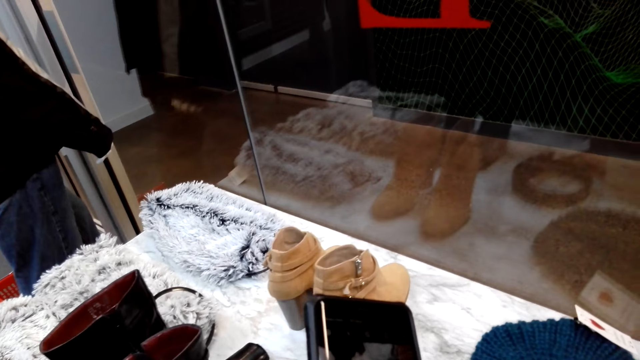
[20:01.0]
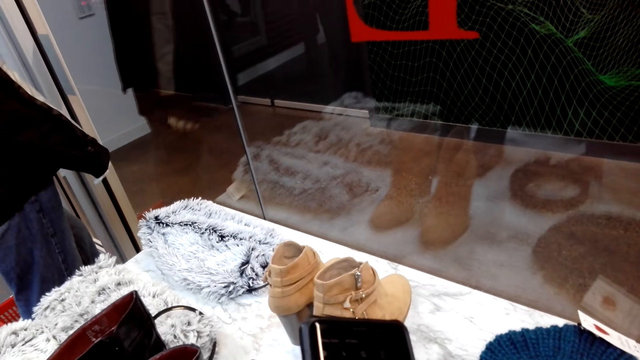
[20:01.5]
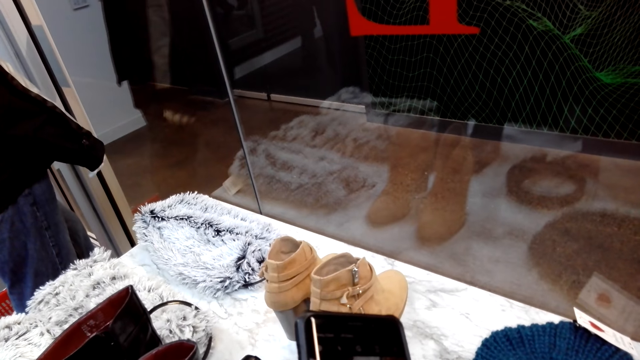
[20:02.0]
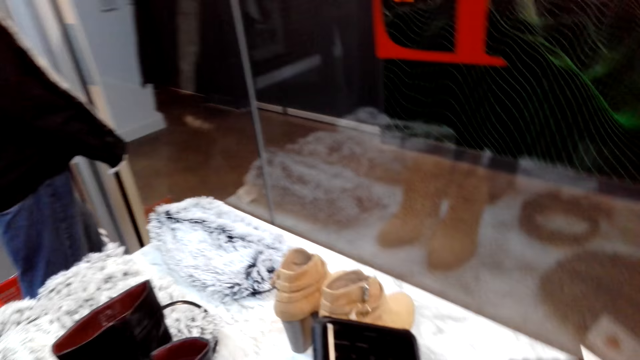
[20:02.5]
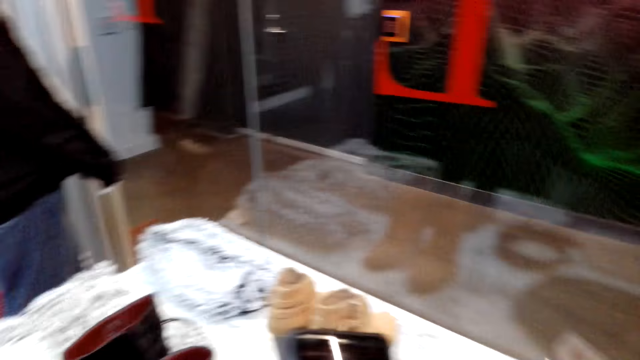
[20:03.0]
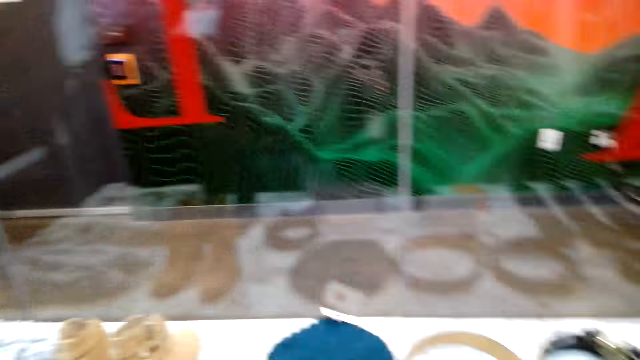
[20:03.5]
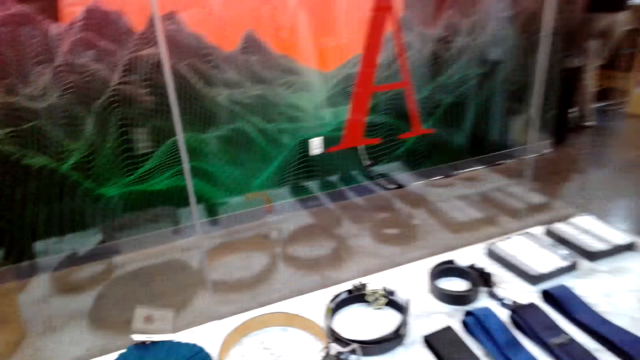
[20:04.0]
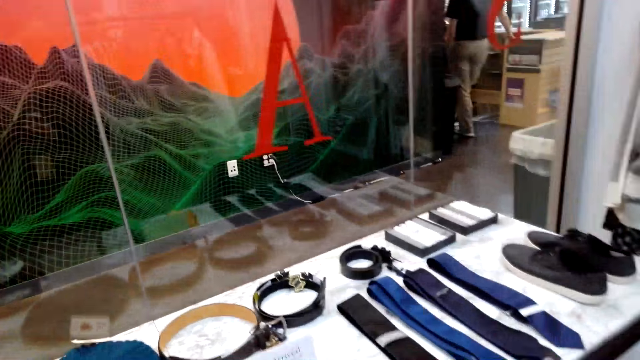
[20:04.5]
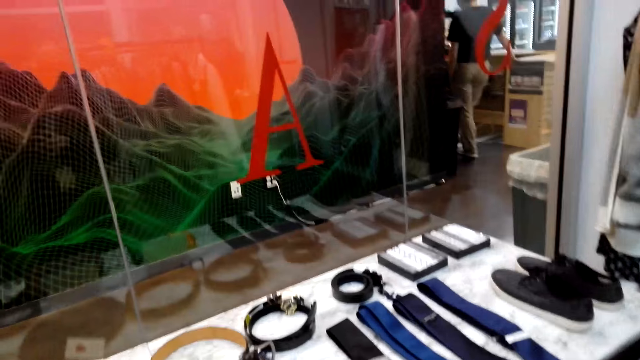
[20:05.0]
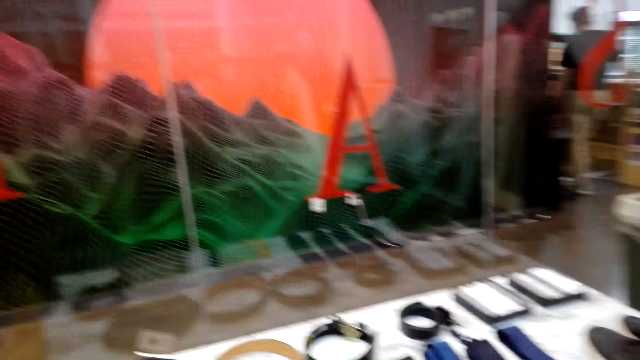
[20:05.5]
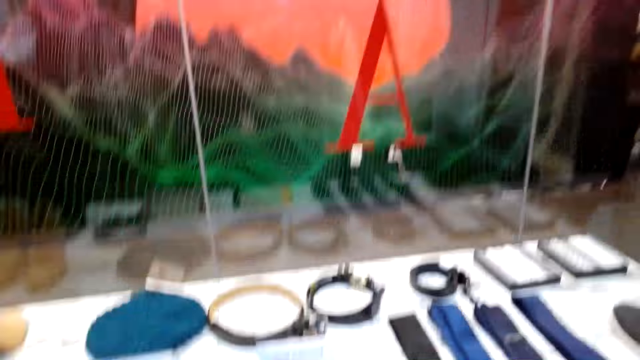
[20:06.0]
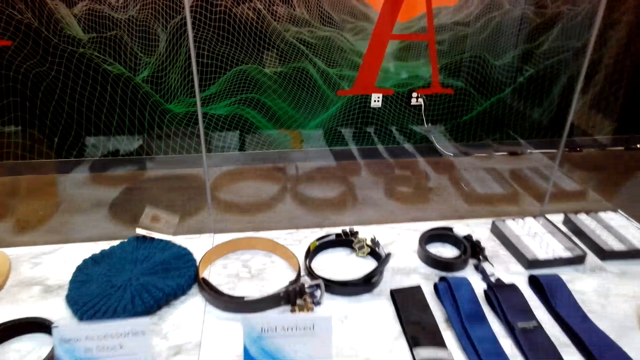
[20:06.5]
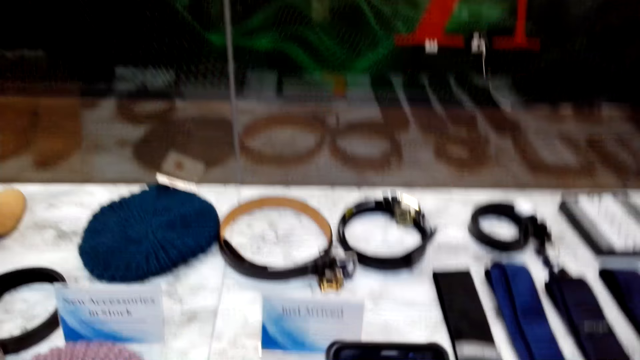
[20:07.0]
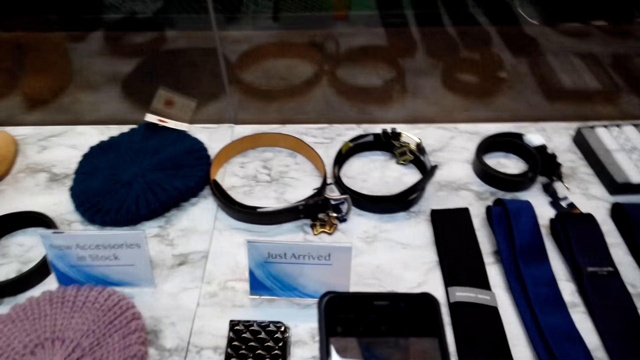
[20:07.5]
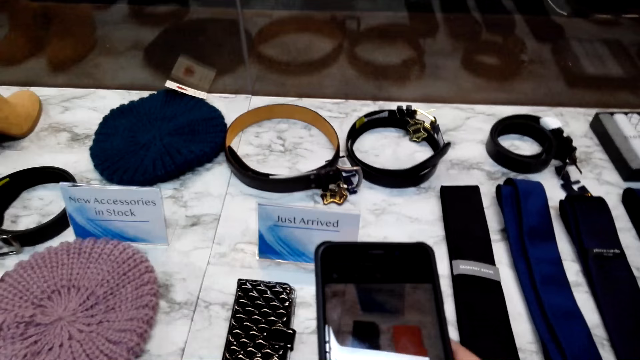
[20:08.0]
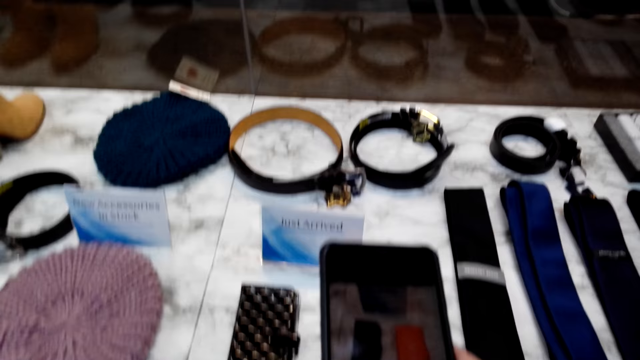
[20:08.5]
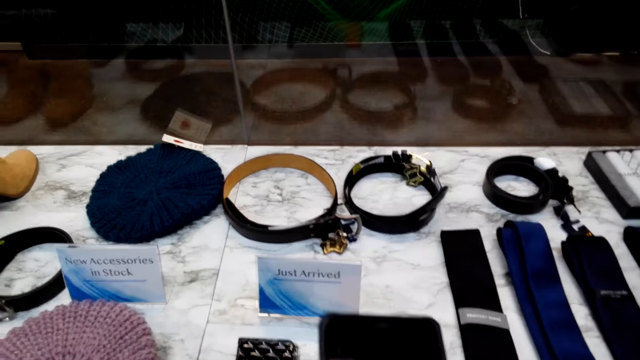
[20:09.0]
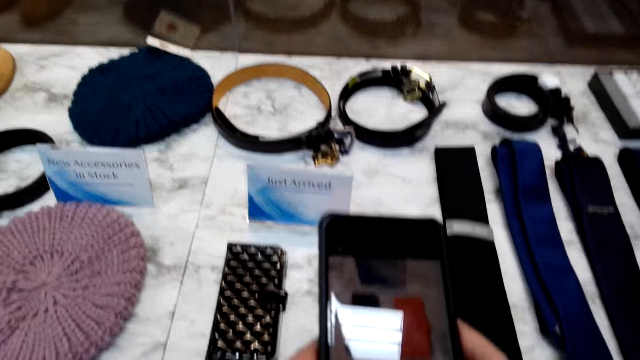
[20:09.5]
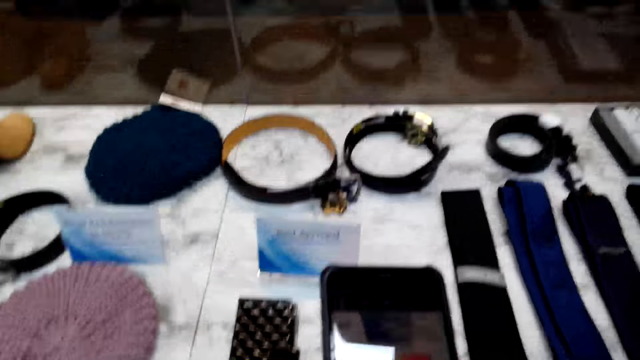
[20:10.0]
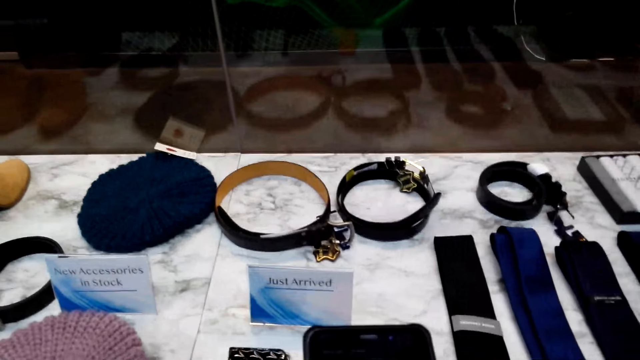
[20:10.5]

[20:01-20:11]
The camera wearer talks. They walk around the boutique. They take a picture.

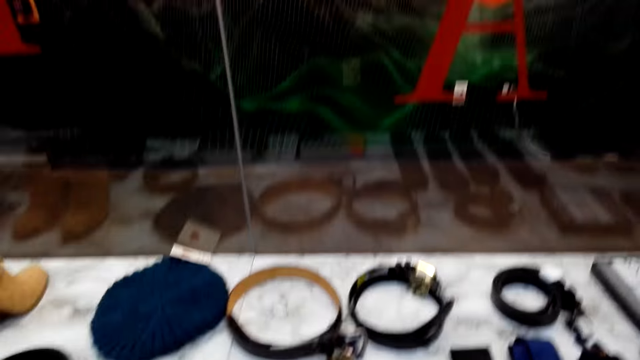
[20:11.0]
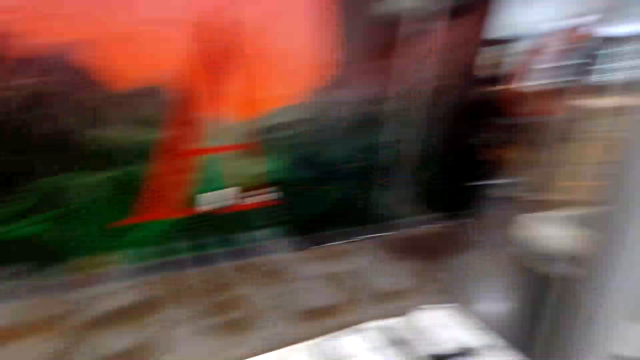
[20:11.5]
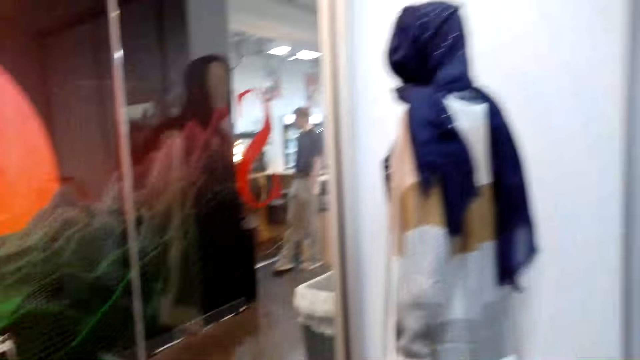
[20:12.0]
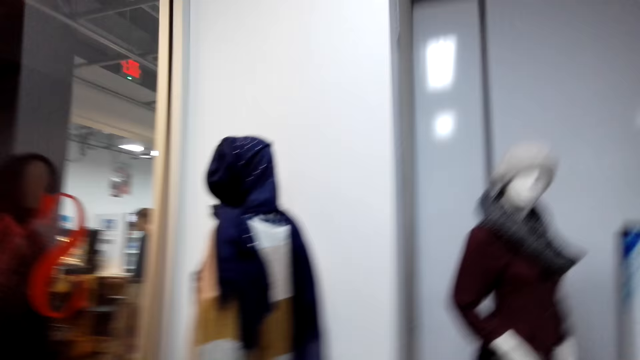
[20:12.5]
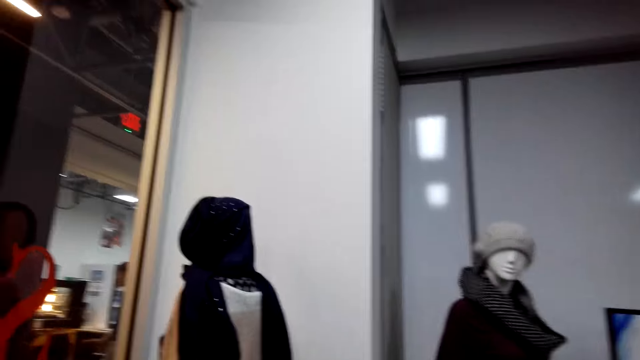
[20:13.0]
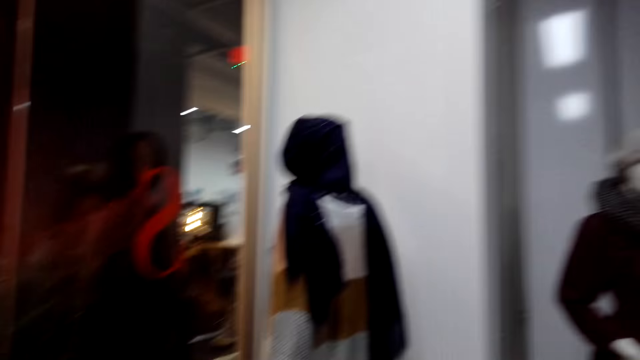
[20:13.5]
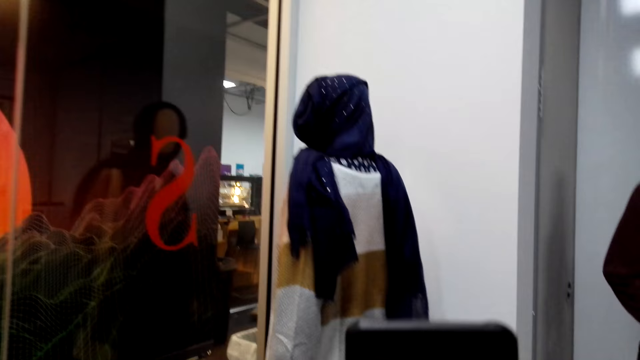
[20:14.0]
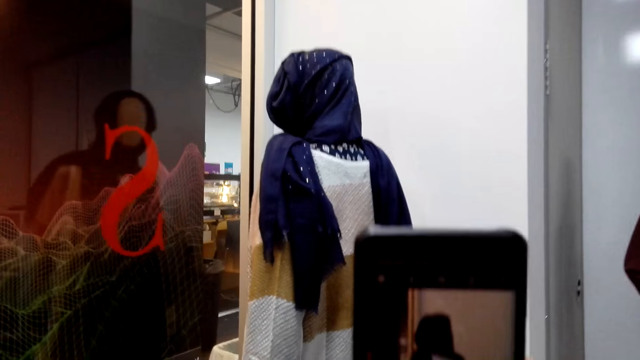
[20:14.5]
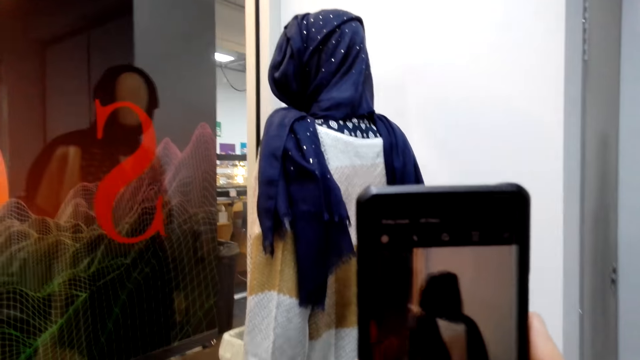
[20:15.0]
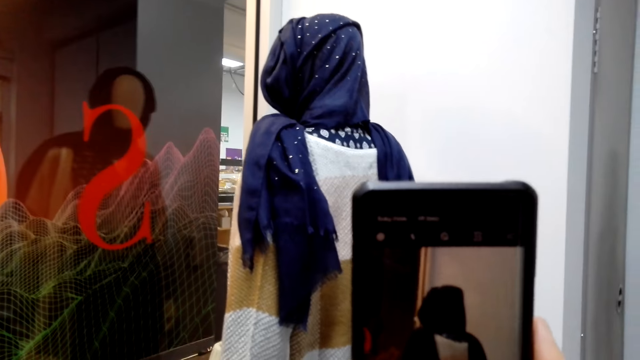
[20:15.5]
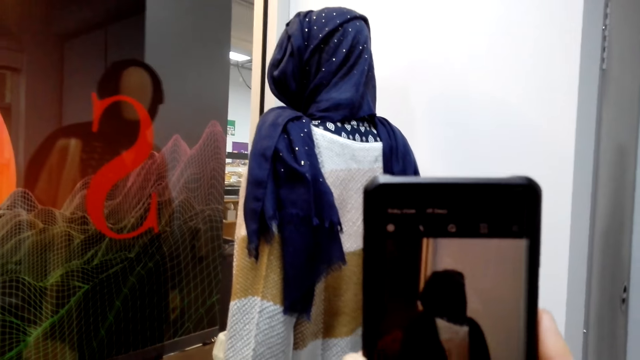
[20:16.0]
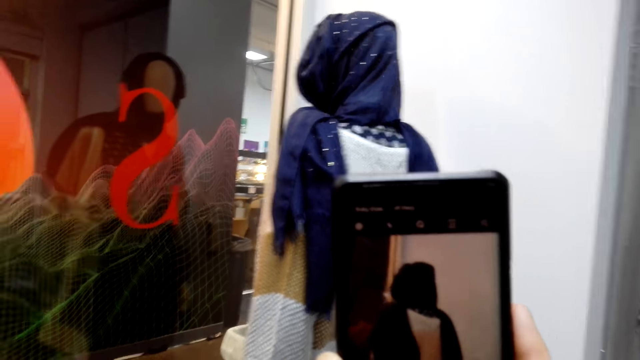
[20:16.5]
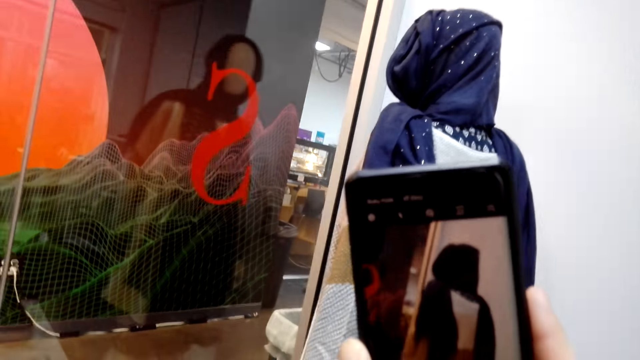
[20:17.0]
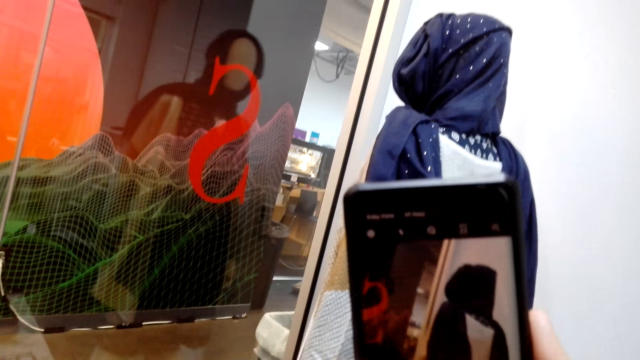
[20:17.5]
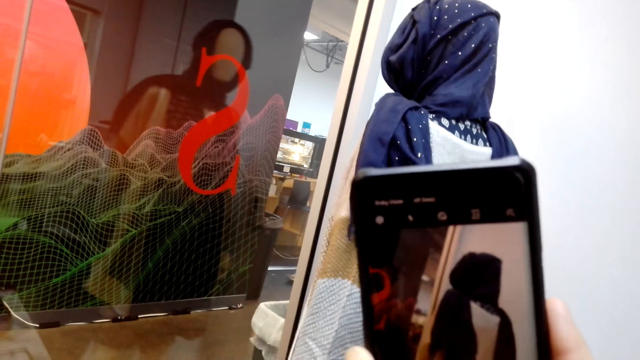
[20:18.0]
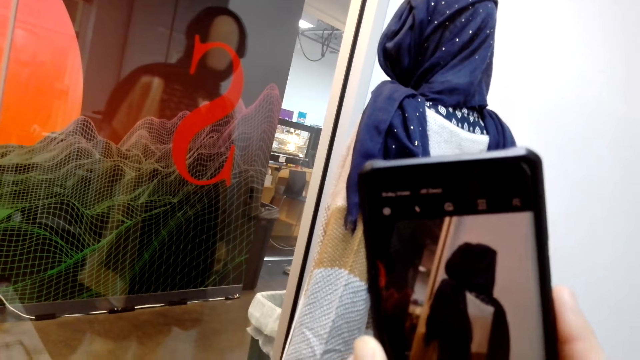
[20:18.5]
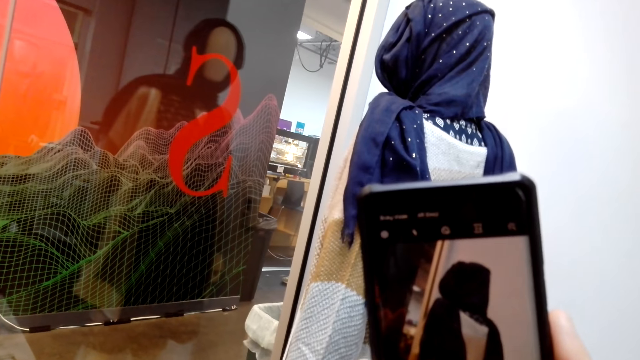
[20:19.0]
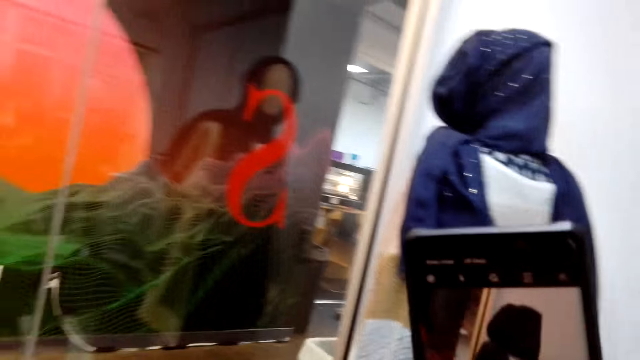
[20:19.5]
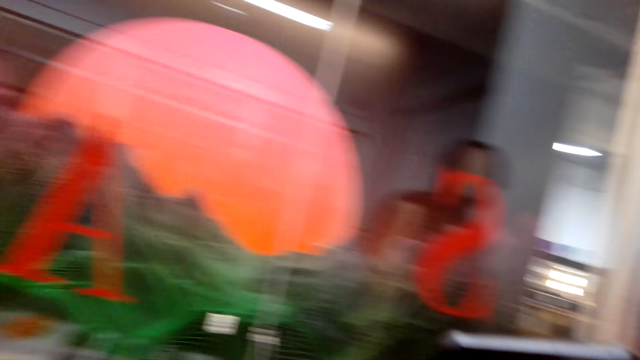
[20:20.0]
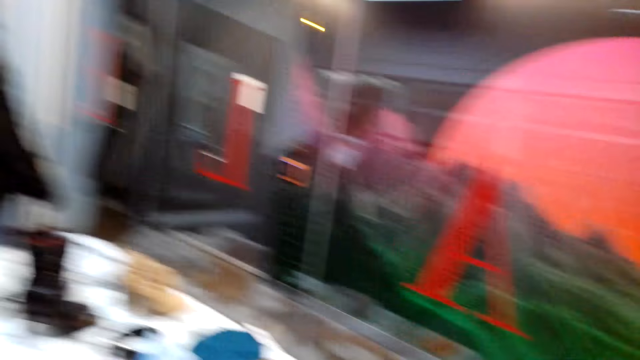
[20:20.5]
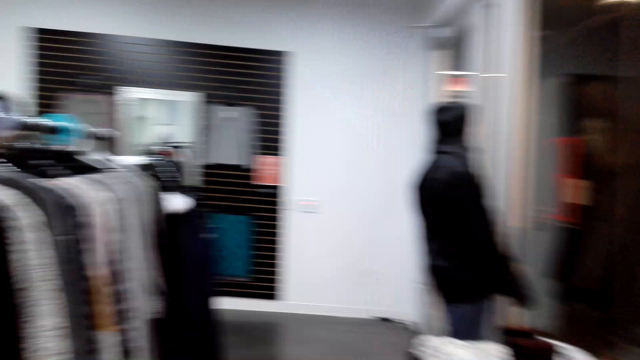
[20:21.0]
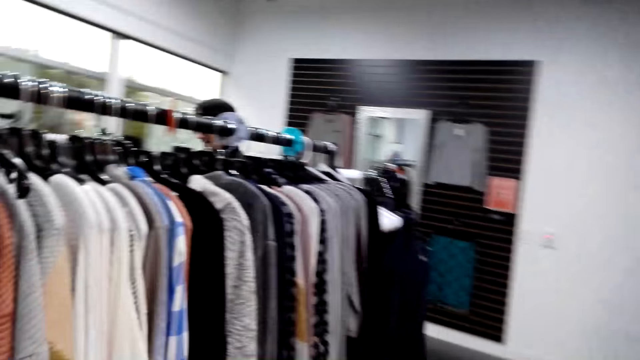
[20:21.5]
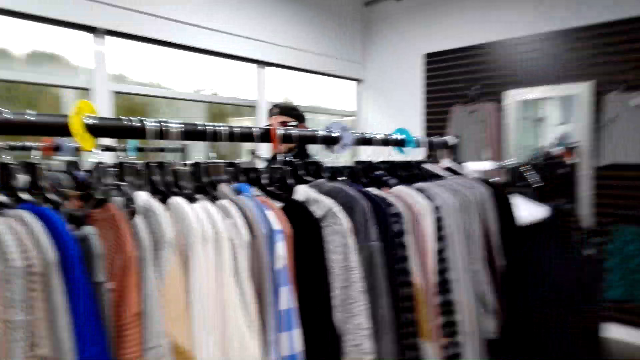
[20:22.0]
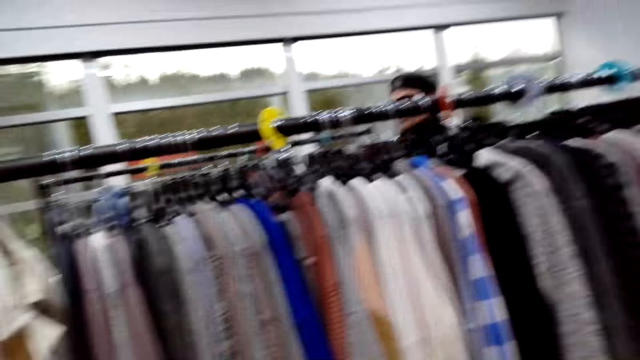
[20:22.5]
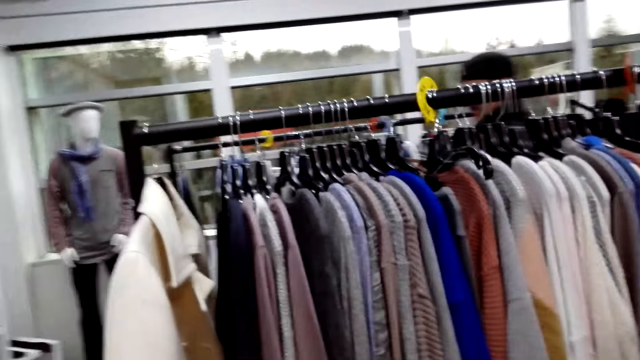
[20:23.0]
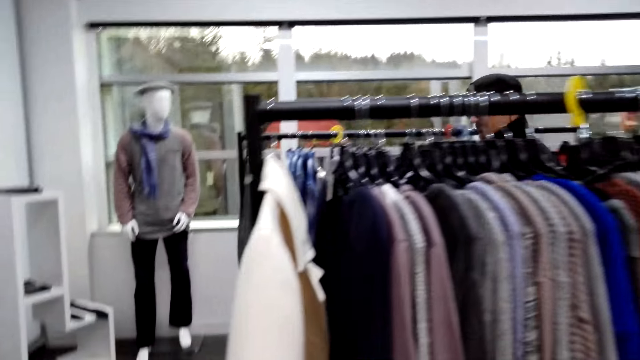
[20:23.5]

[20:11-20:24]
The camera wearer walks around the boutique. They take a picture. They hold the phone. They walk around the boutique.
